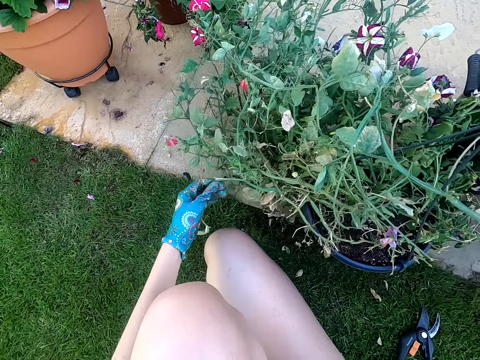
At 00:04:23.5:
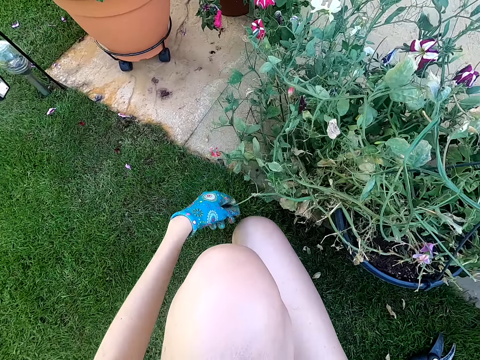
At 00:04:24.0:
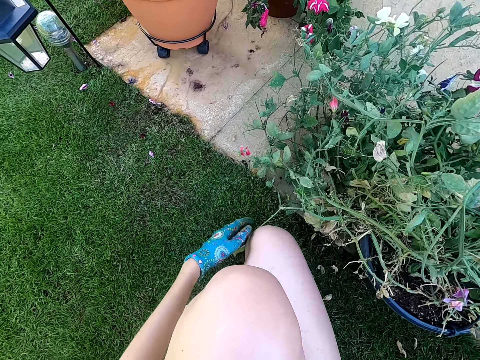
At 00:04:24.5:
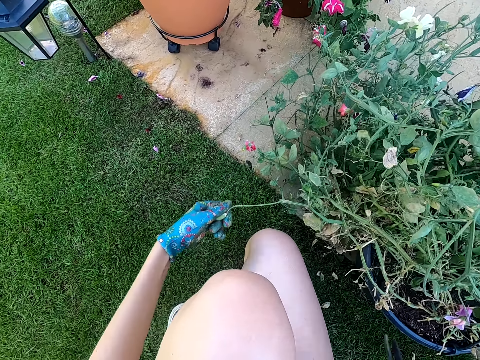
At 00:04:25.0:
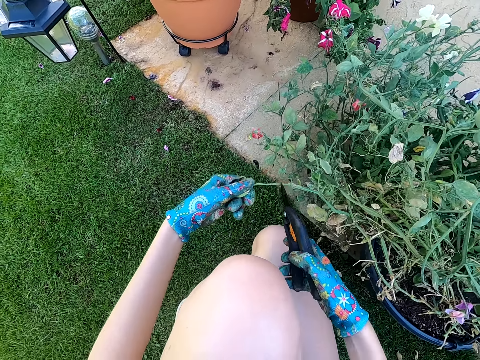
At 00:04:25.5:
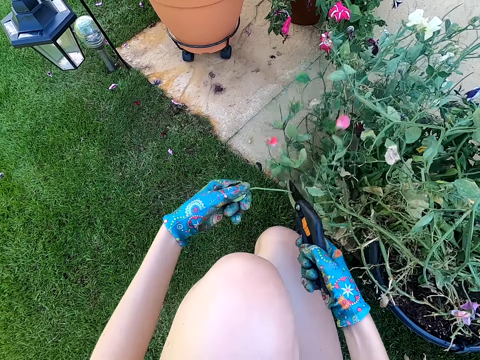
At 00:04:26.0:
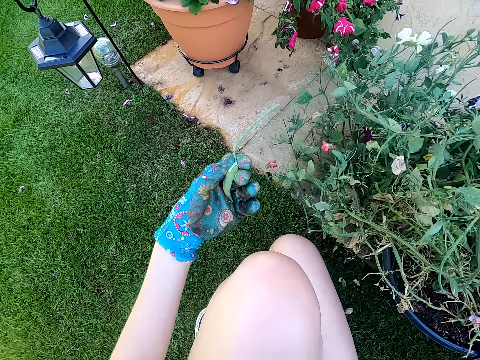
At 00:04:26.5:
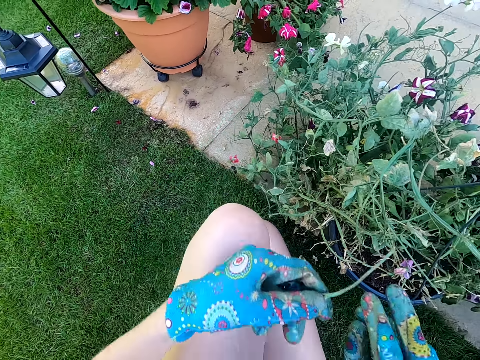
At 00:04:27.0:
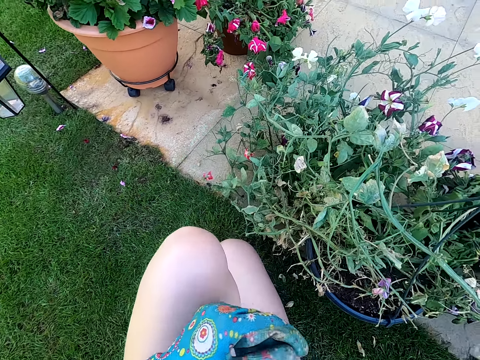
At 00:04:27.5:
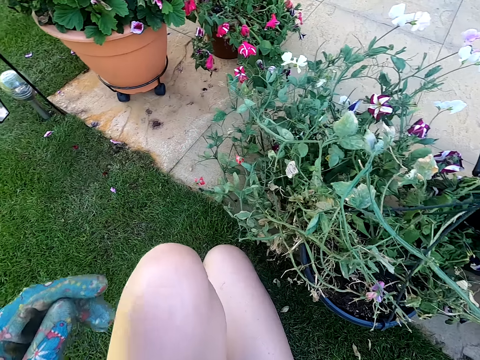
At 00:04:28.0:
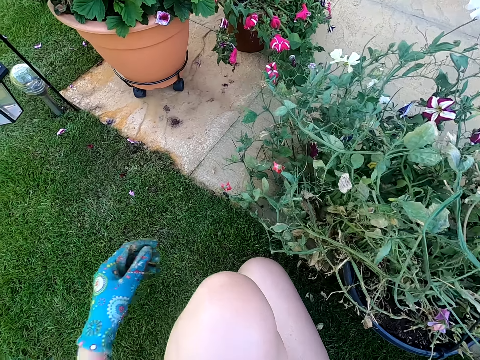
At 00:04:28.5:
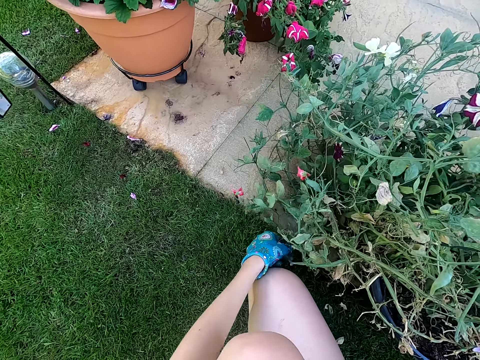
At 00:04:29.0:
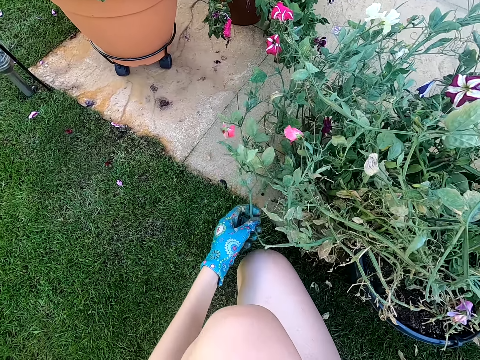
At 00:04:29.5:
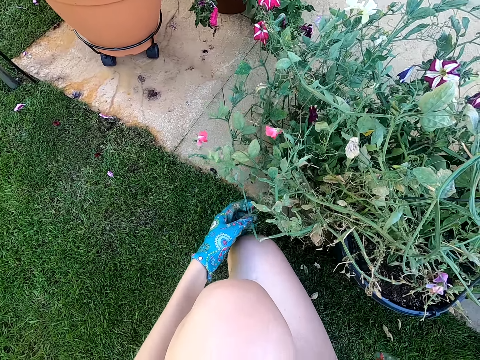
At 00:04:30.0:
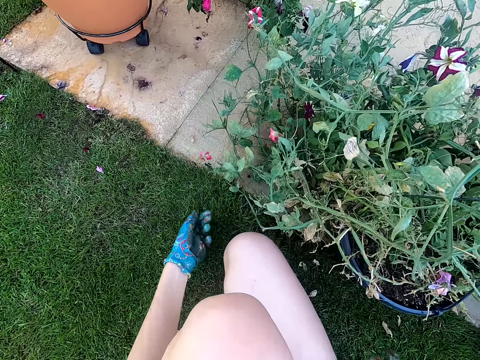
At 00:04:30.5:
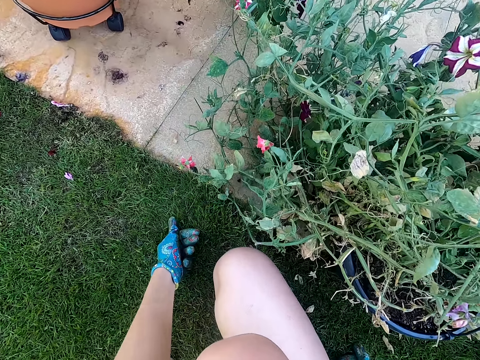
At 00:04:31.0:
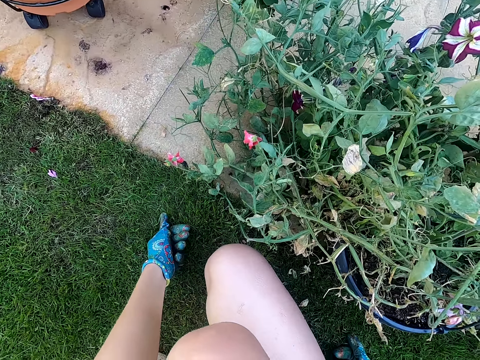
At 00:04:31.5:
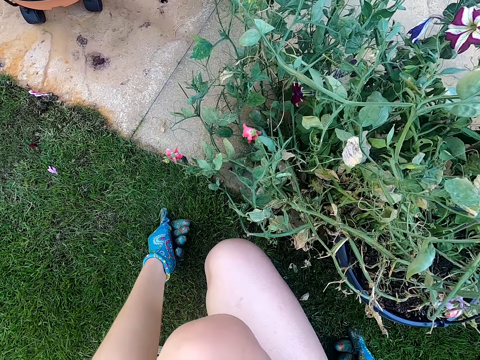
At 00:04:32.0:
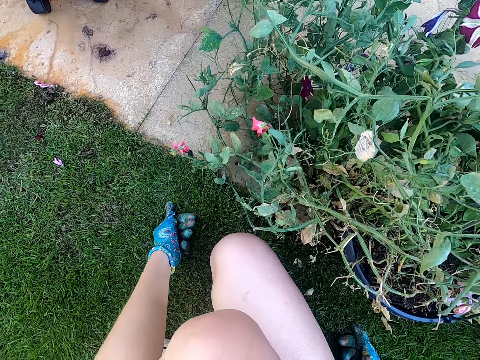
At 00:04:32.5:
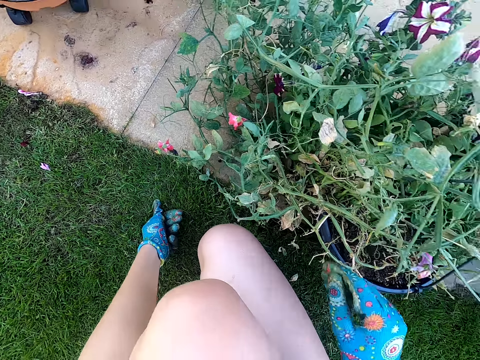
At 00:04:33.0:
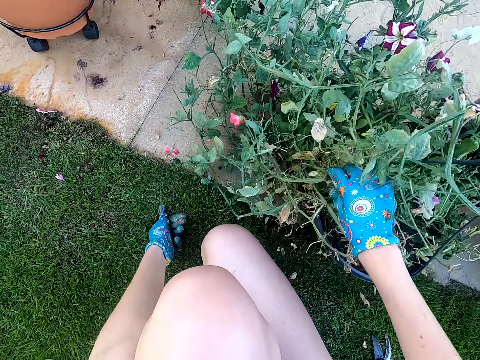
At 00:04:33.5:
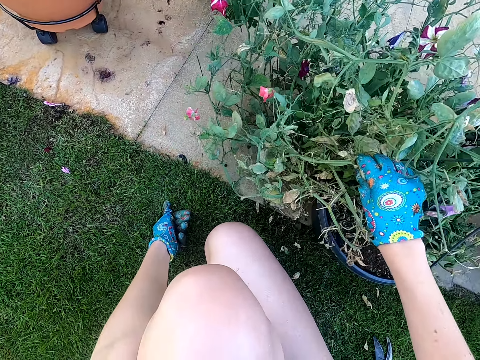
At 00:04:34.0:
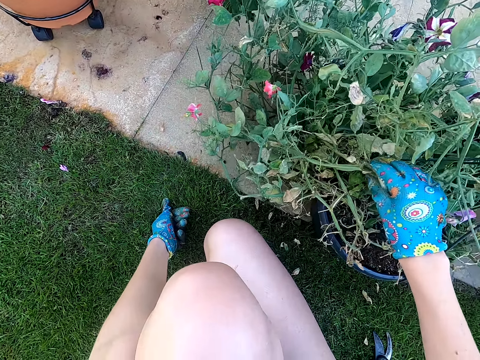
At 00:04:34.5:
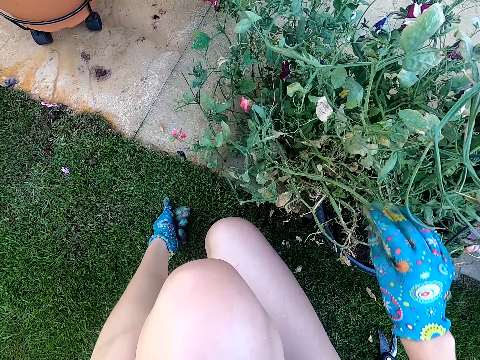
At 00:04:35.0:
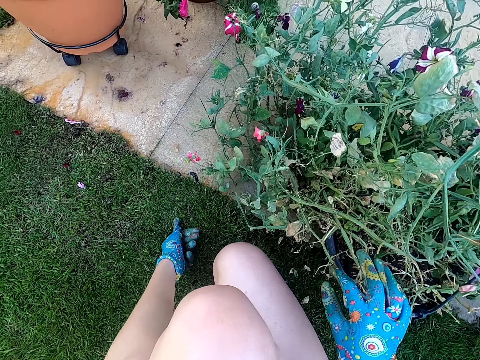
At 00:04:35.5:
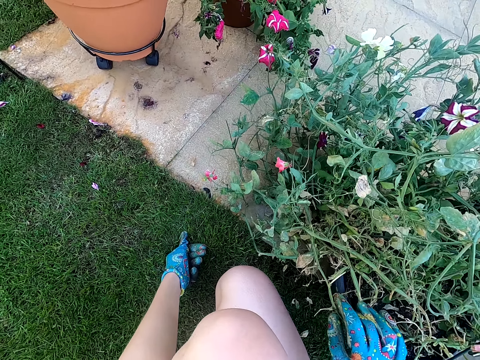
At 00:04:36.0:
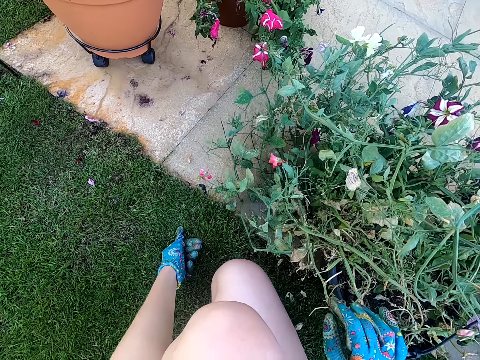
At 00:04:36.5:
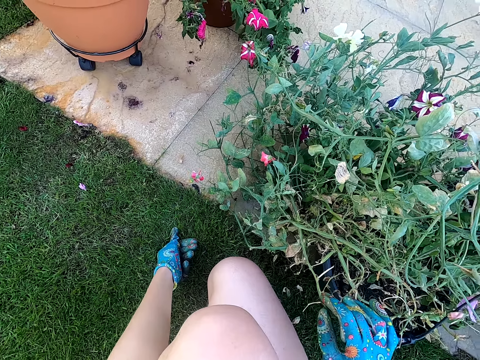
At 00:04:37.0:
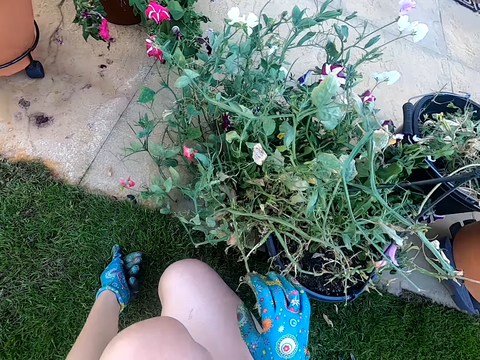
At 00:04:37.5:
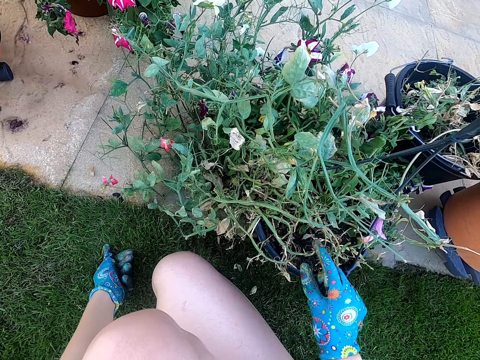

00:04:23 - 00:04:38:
The camera wearer picks up dust from the ground. They cut the house plant branch with the lopper shears. They lift a plant branch. They touch a plant. They place the left hand on the ground. They touch the plant.

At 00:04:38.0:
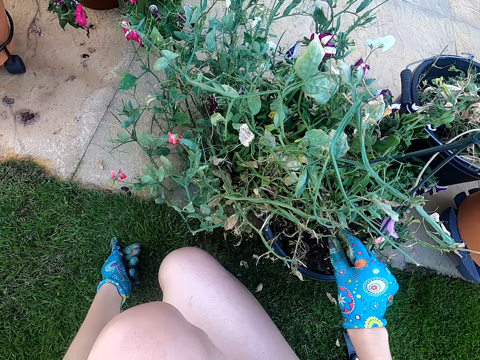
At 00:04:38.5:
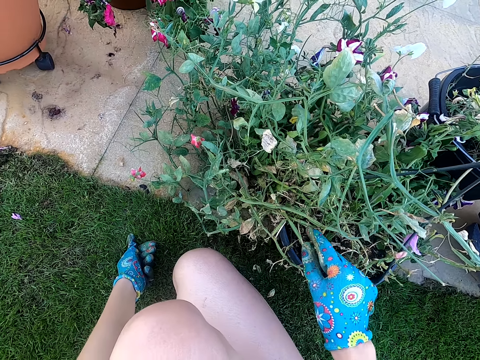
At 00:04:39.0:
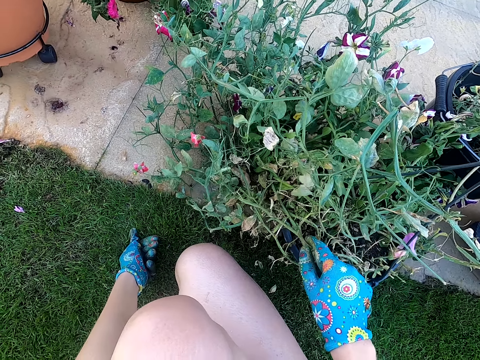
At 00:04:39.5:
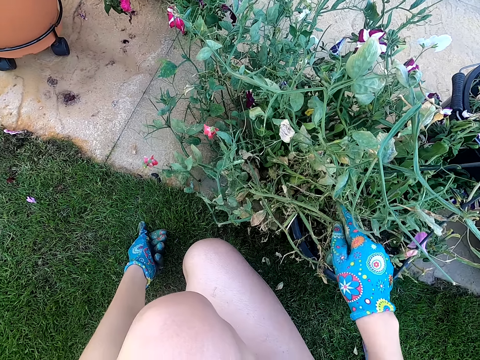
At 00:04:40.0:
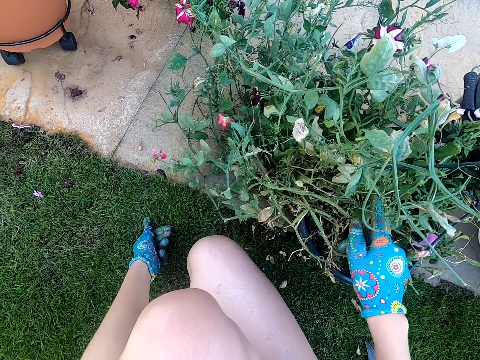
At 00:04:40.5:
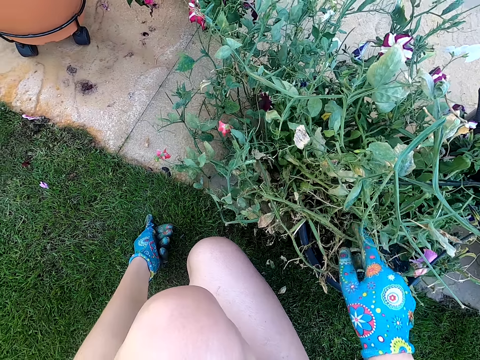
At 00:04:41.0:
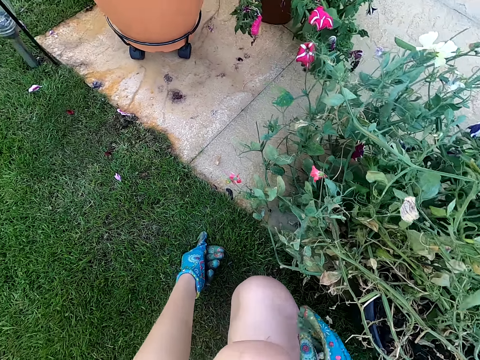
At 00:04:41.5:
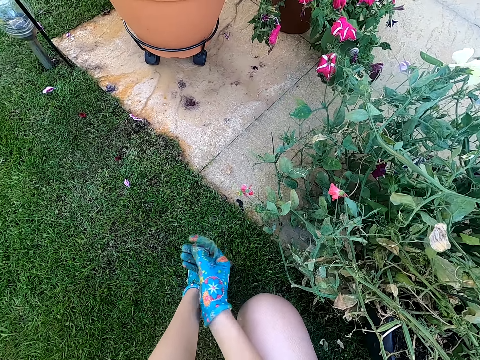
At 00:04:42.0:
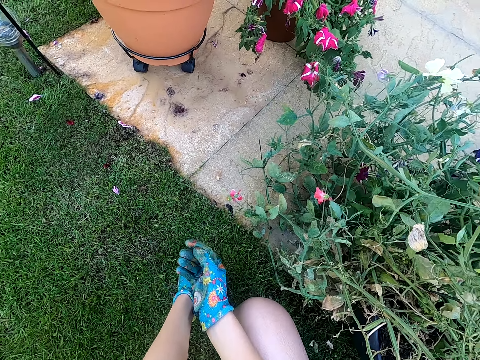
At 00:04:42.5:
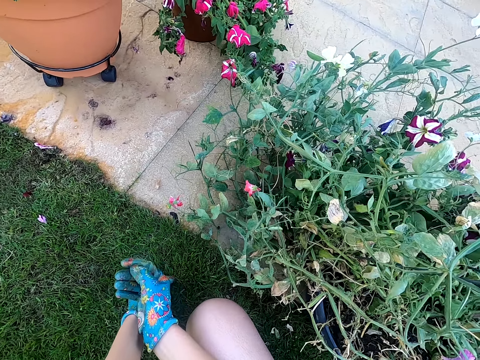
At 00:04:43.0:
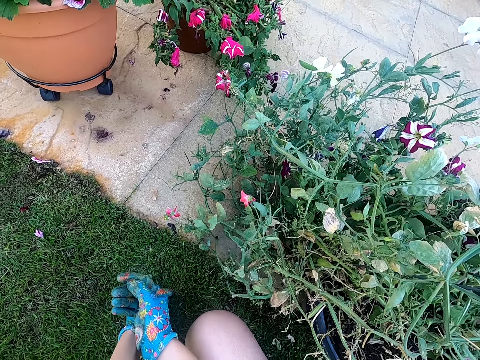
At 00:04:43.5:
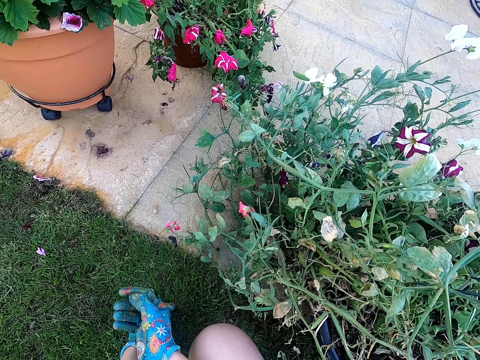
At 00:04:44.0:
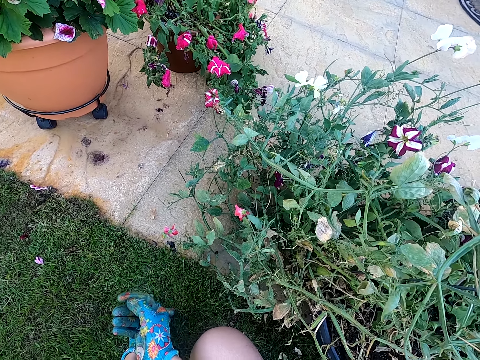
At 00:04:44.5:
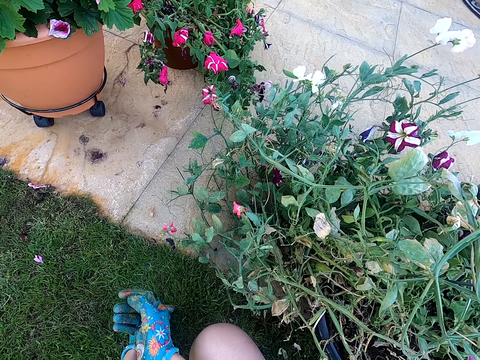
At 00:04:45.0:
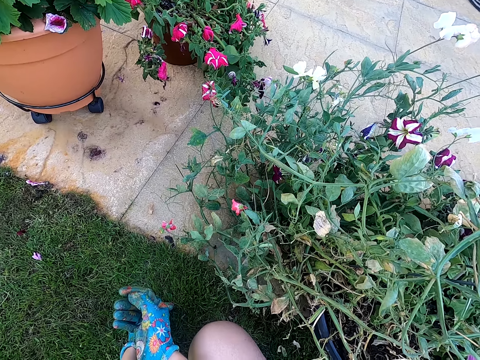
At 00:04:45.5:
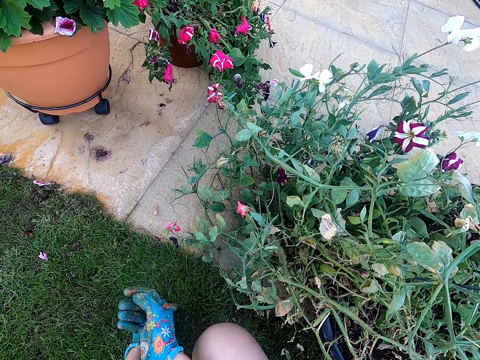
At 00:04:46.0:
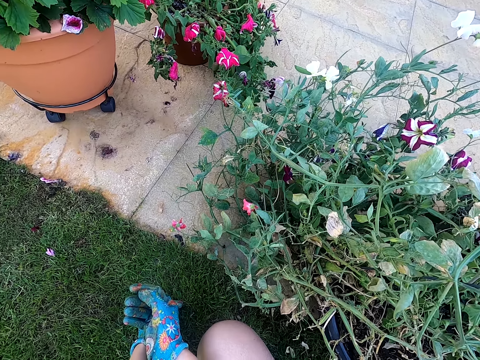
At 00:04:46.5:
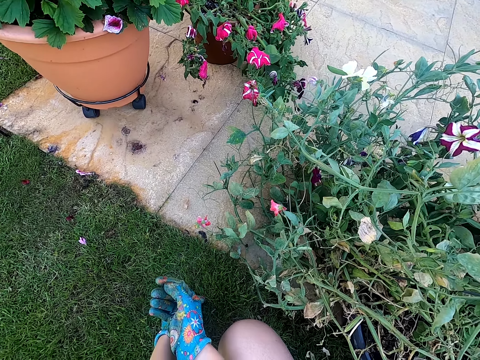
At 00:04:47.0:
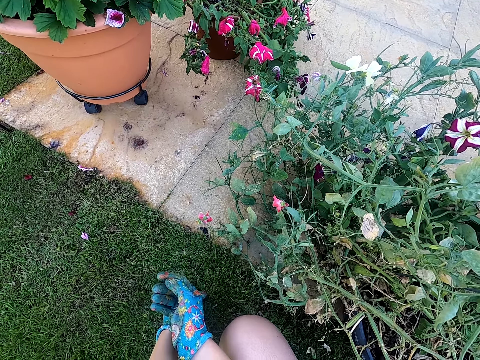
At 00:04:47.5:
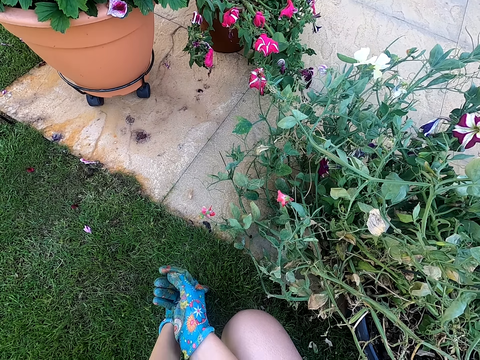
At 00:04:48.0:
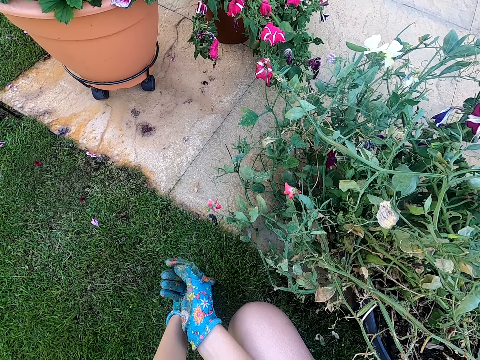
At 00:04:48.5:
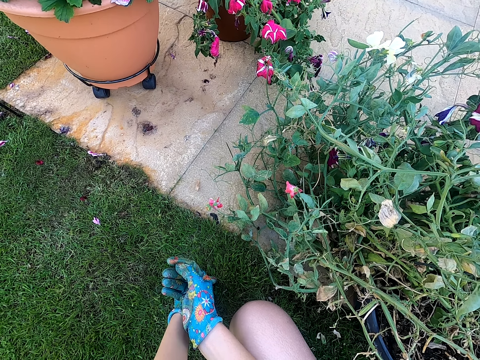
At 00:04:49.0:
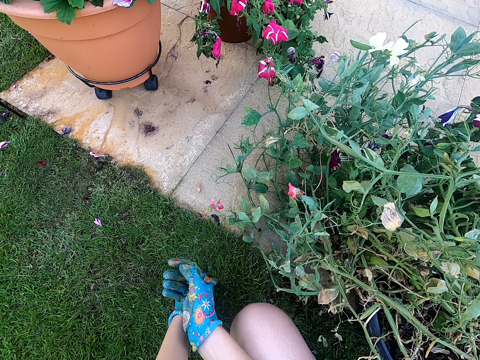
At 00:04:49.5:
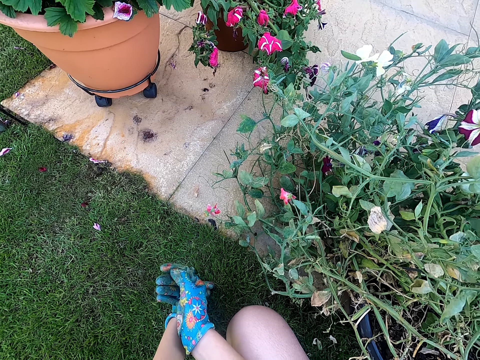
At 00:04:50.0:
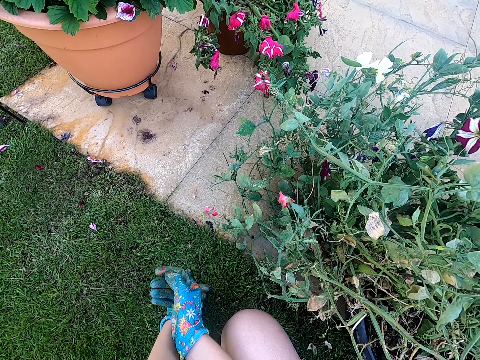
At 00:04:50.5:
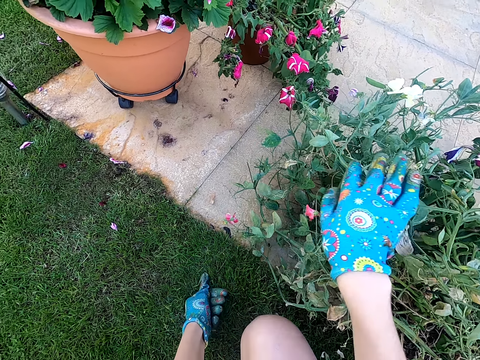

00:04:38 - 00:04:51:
The camera wearer puts the right hand on the left hand and stares around the area.
